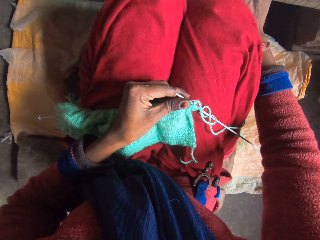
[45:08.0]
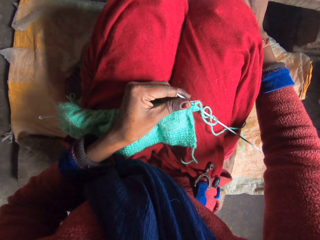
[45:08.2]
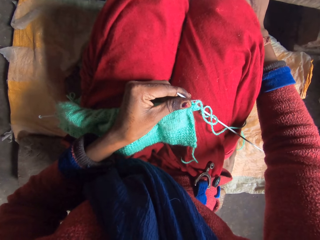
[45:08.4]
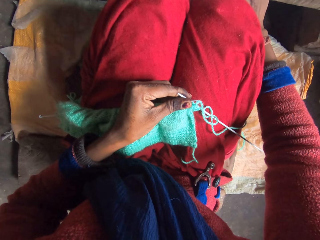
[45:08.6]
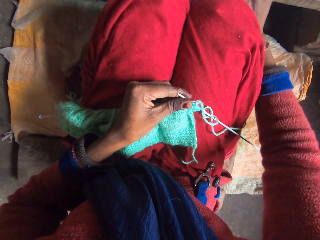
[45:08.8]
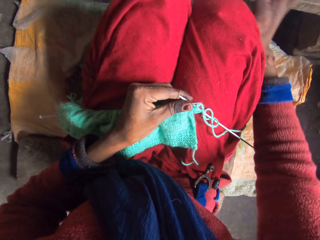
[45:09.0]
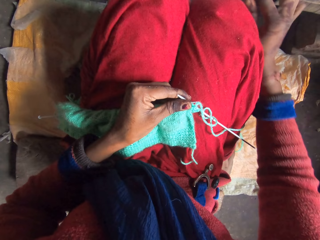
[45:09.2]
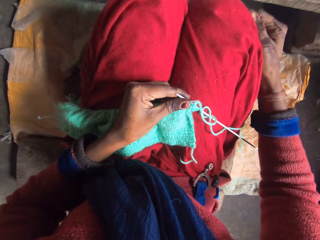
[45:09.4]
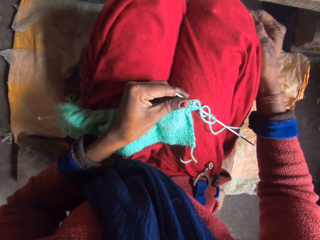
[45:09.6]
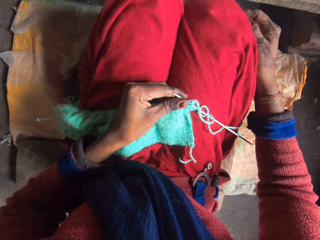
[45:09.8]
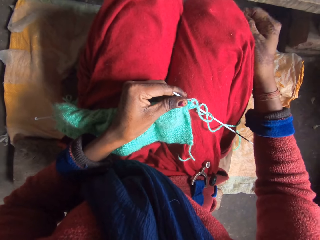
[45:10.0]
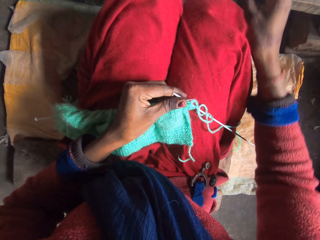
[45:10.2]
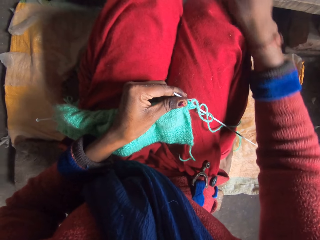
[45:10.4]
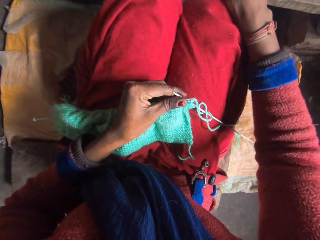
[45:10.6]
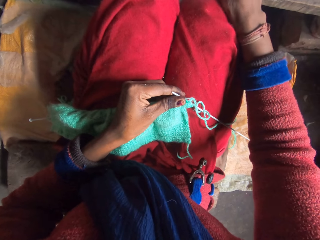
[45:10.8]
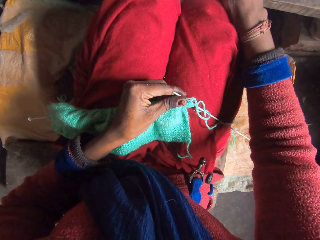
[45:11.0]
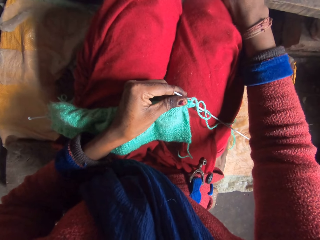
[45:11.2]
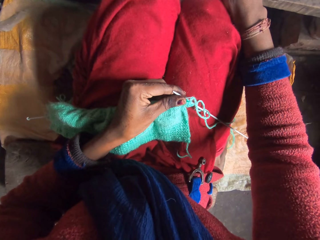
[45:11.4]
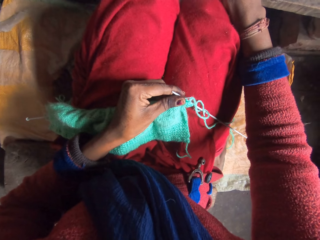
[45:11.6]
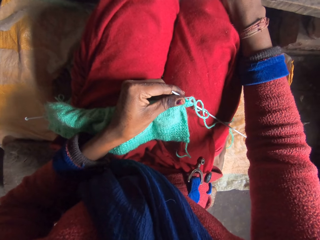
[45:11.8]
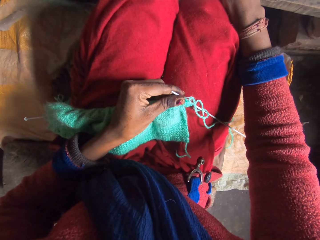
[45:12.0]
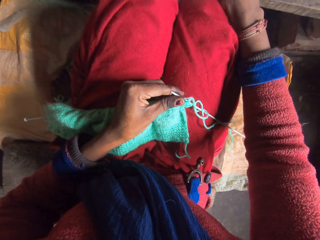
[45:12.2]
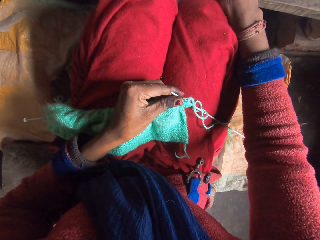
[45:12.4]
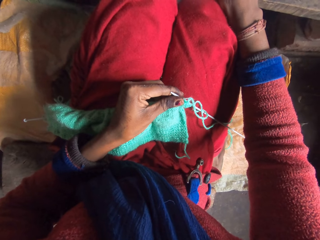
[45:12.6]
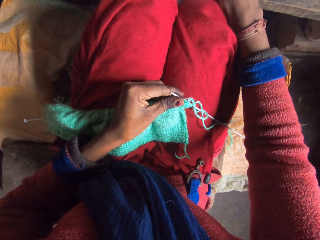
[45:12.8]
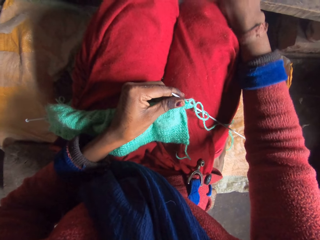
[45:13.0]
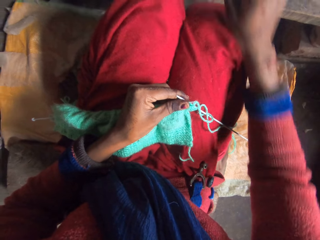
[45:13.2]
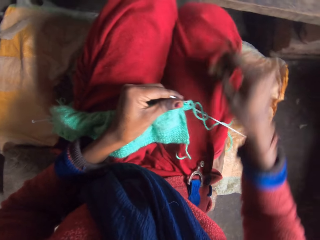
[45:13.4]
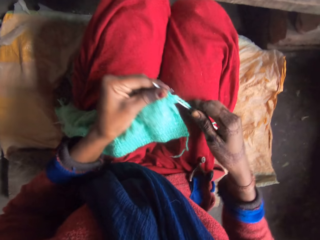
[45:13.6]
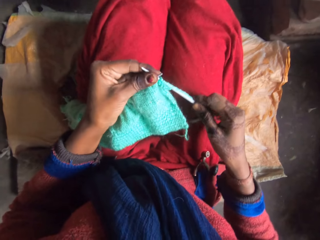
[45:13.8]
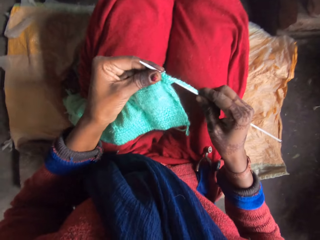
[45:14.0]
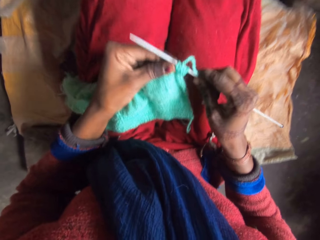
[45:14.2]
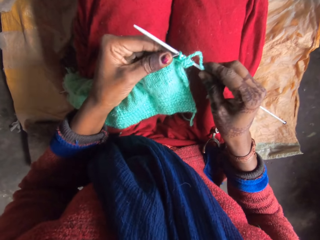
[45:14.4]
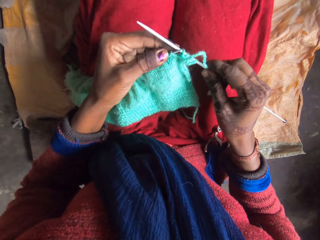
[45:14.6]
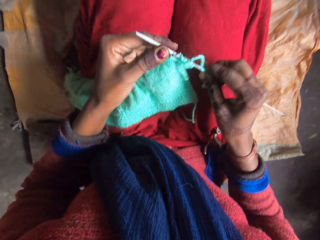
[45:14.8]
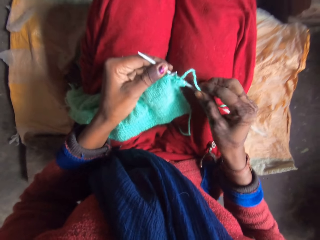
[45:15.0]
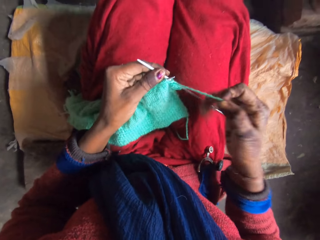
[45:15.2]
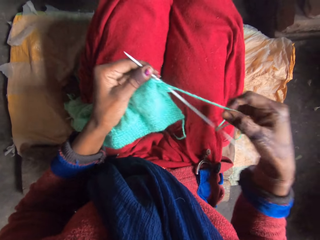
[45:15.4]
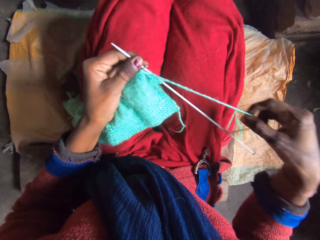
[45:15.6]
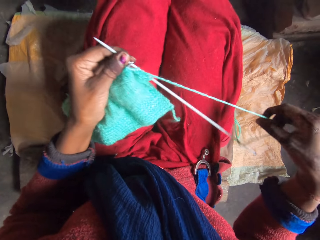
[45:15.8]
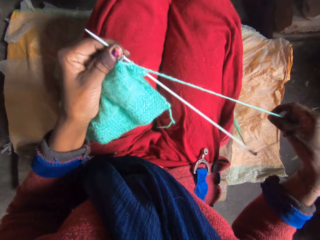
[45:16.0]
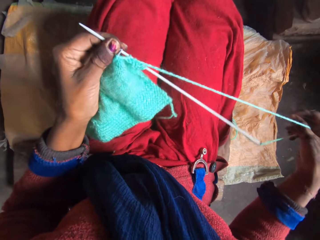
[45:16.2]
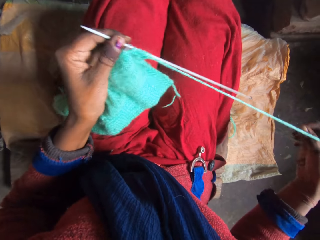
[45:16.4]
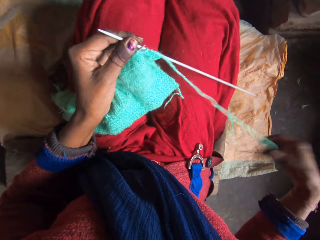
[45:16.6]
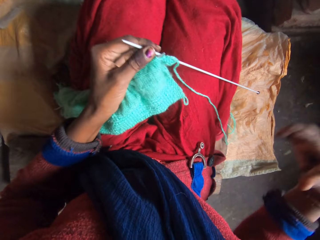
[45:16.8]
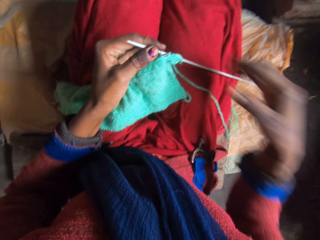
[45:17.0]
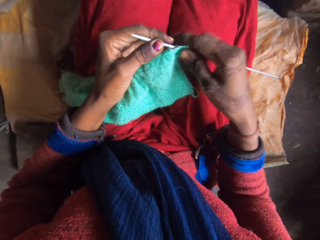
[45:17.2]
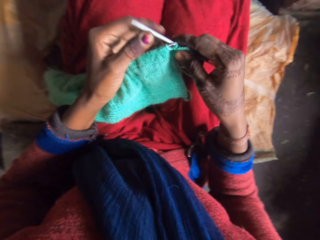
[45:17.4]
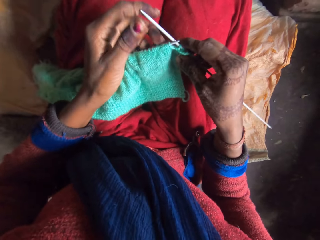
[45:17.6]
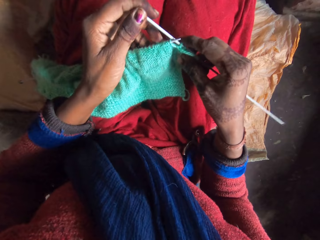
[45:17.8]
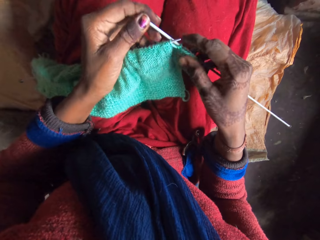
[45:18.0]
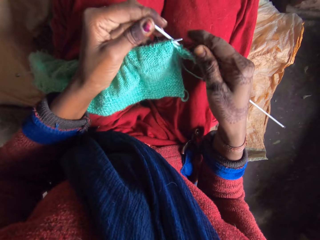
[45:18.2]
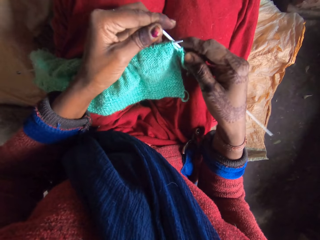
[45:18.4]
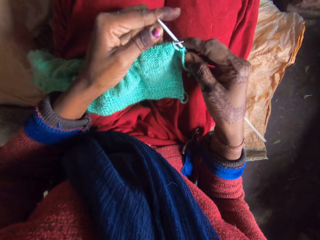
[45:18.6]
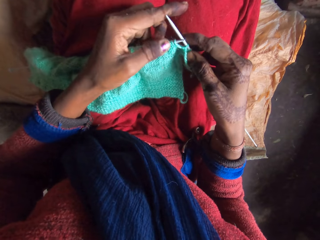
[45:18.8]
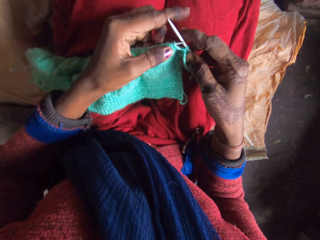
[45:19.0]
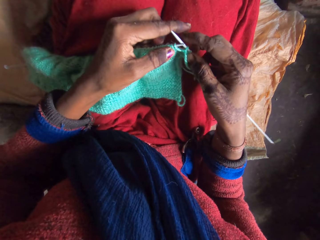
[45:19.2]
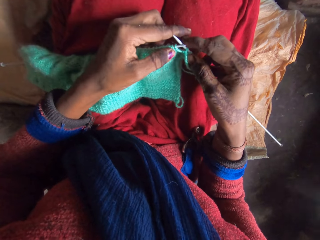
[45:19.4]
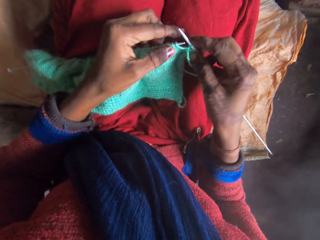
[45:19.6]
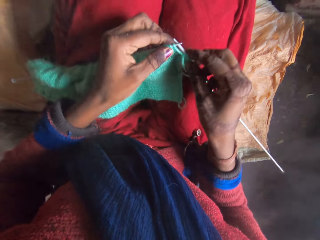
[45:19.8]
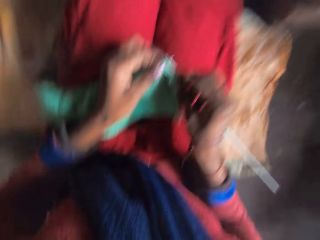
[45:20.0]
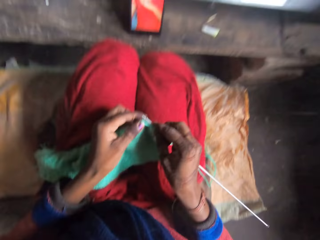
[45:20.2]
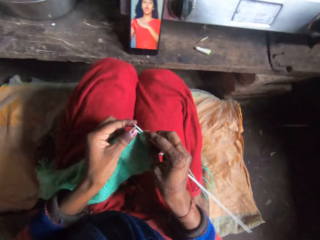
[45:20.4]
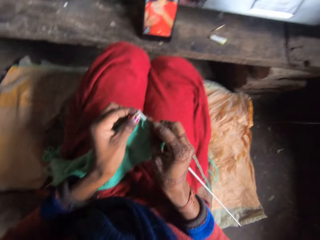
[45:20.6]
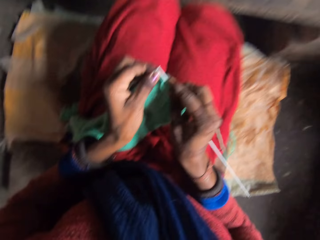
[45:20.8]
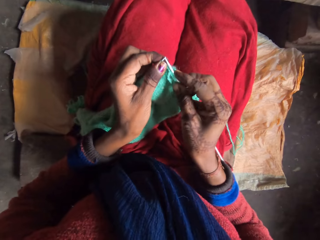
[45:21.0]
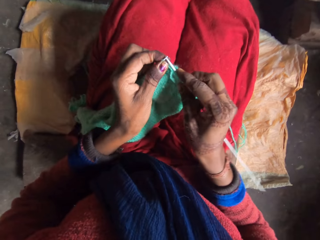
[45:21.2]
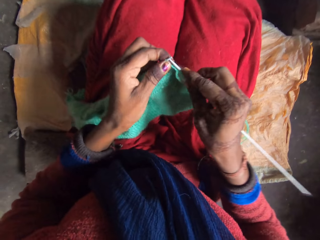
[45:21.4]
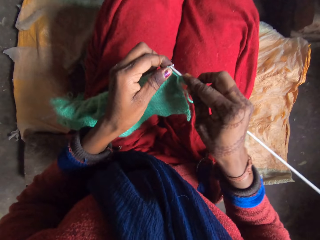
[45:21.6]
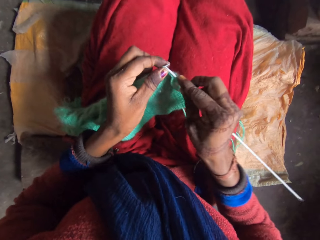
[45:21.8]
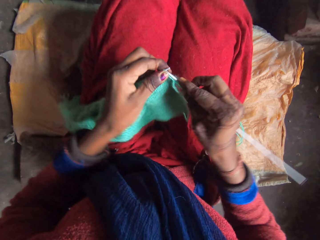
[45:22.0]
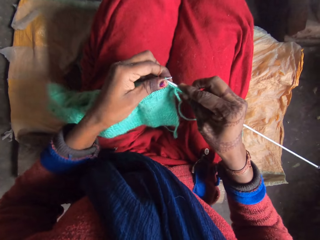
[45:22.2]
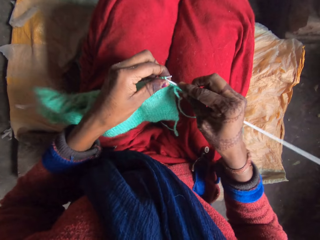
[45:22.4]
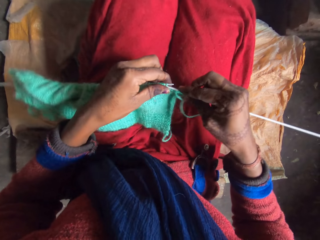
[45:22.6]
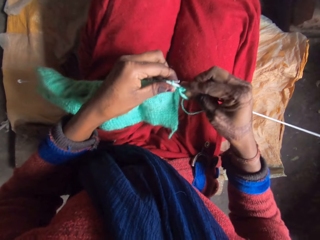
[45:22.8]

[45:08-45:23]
The camera wearer cleans her right hand on her cloth. She operates the phone on the table with her right hand. She knits with the knitting pins and yarn in her hands. She stretches the yarn, adjusts the knitting needle and knits the fabric.

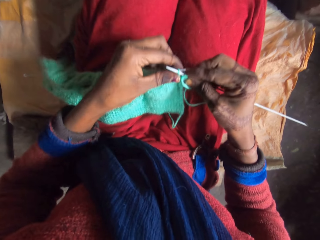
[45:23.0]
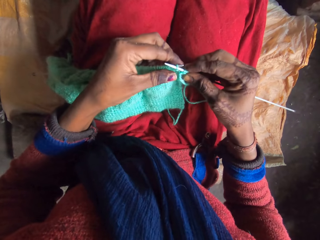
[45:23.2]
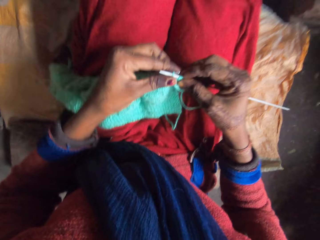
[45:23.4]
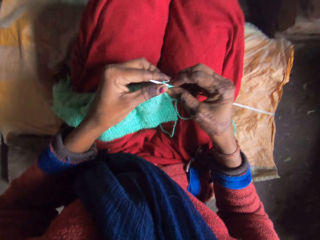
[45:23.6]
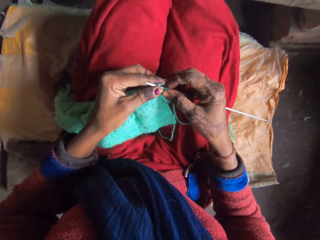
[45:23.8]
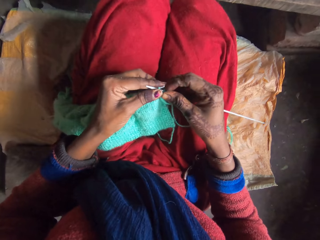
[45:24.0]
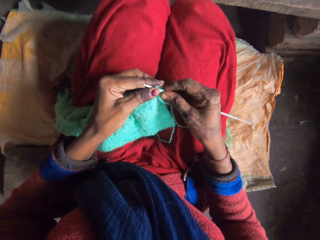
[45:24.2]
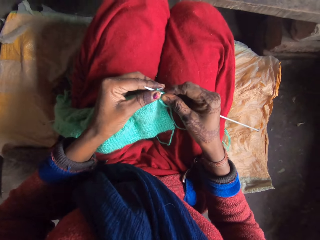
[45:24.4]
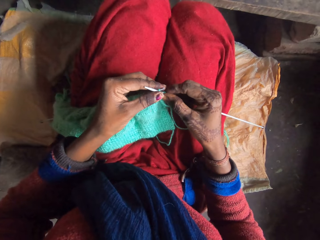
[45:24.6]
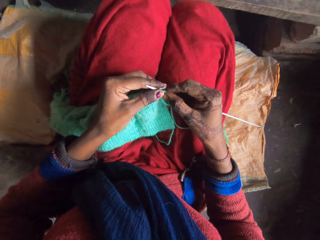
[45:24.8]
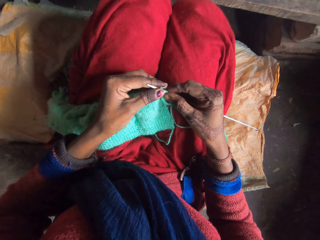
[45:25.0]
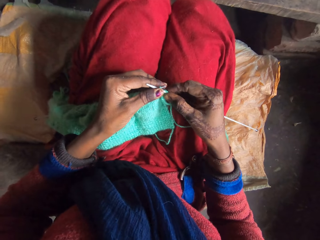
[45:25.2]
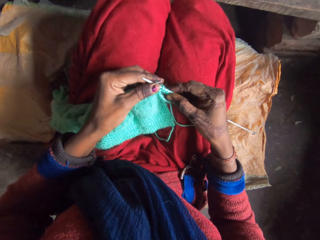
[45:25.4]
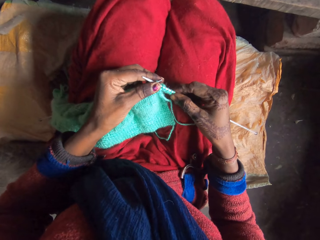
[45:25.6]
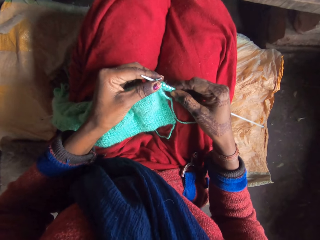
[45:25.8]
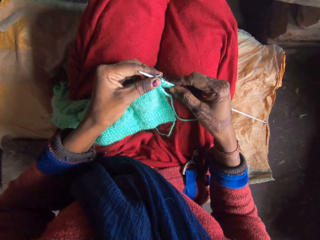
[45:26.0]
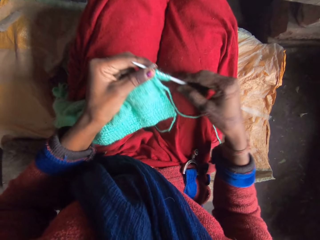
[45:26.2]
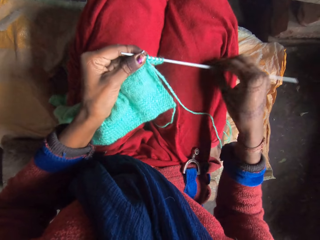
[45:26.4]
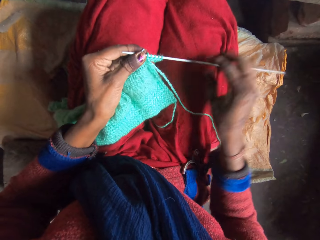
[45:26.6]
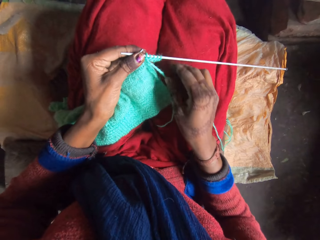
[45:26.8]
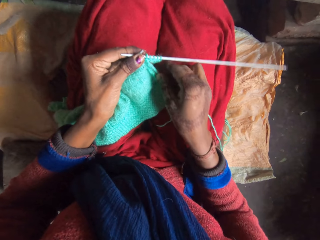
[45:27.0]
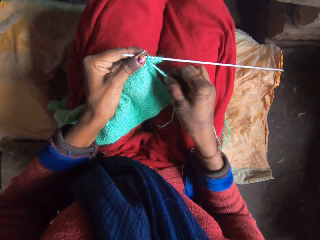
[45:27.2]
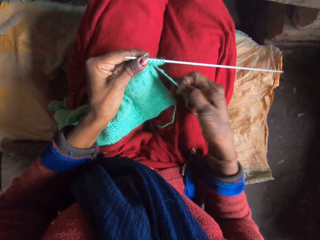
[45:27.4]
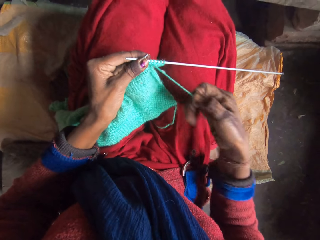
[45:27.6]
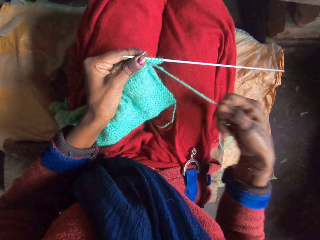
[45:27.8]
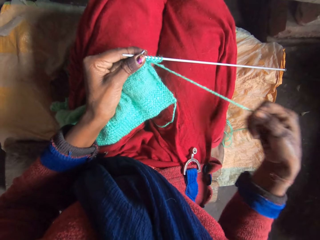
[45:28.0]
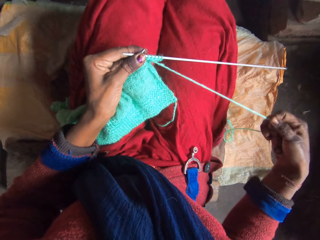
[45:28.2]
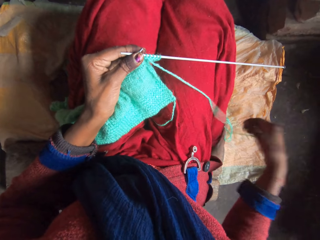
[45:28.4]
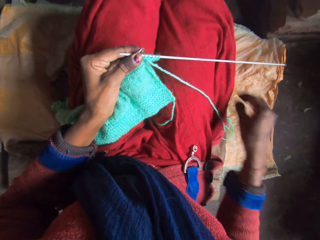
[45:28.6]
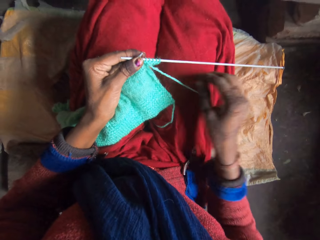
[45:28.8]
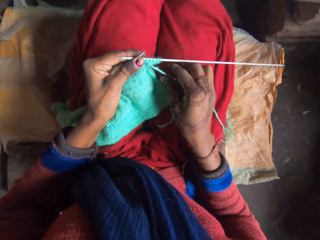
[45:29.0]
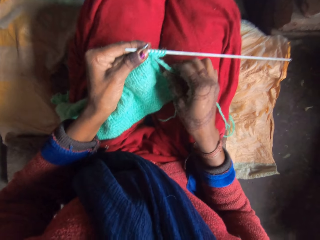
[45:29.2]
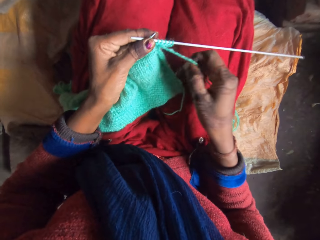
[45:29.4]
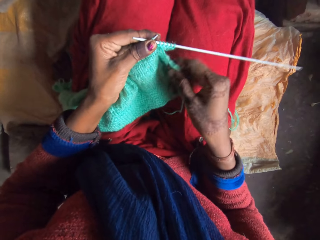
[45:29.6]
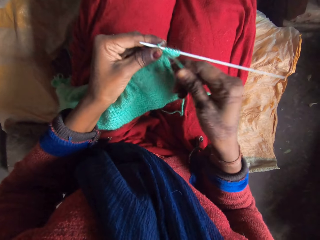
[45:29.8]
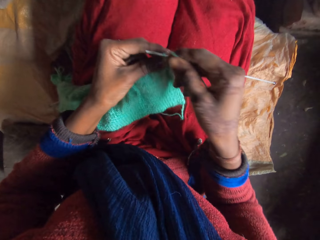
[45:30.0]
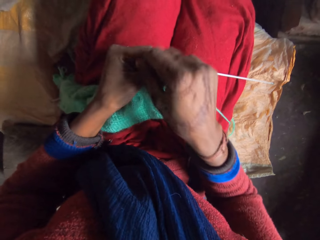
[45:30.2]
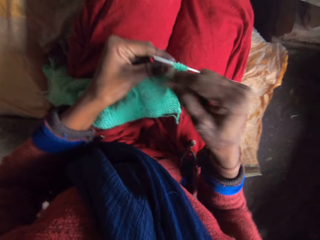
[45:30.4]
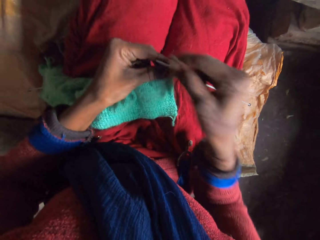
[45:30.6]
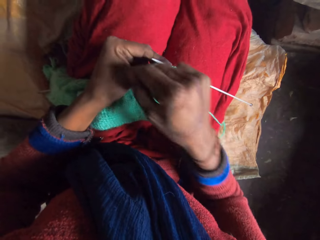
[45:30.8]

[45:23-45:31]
The camera wearer stretches the yarn. They knit the fabric.
